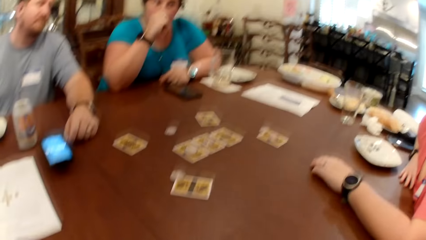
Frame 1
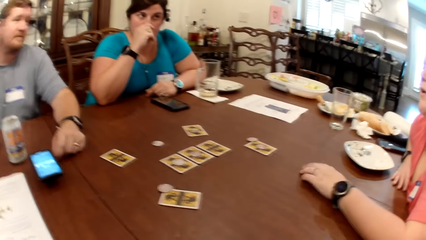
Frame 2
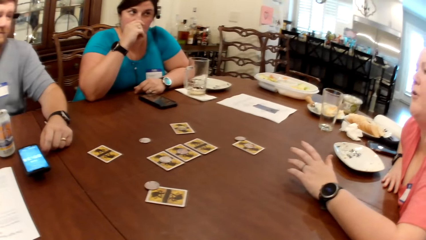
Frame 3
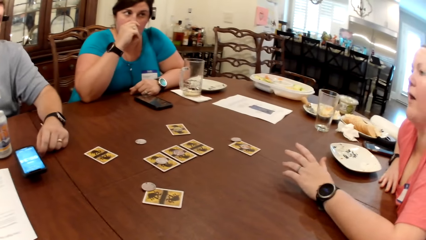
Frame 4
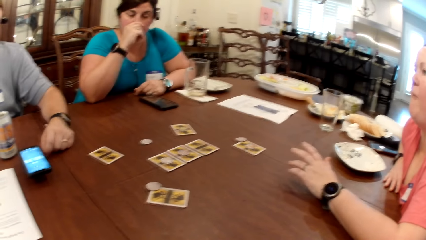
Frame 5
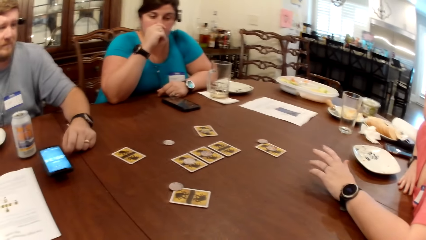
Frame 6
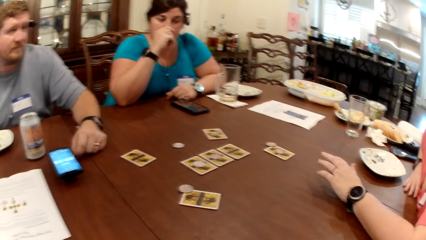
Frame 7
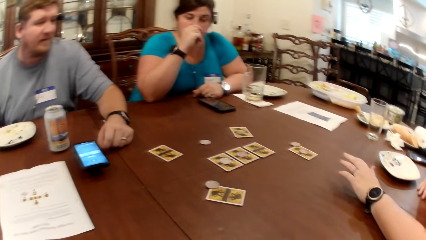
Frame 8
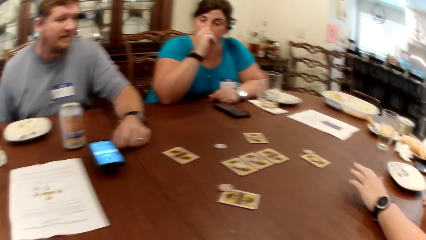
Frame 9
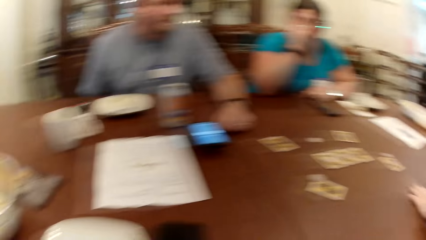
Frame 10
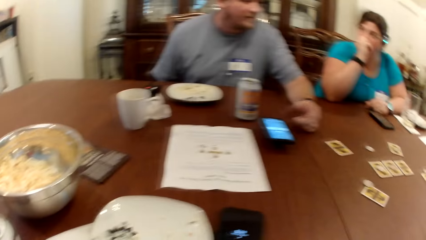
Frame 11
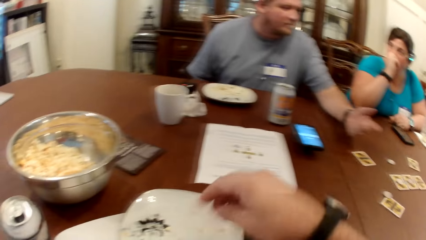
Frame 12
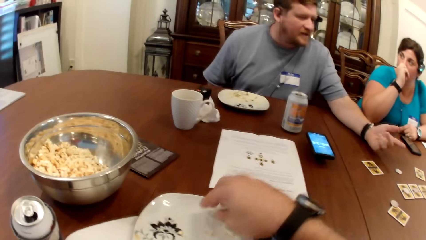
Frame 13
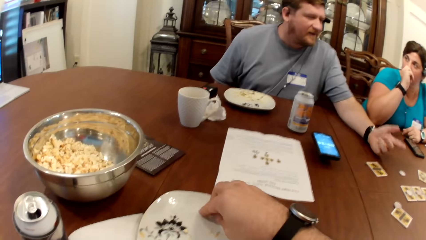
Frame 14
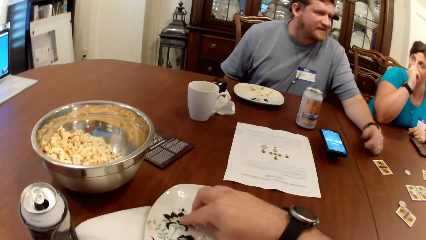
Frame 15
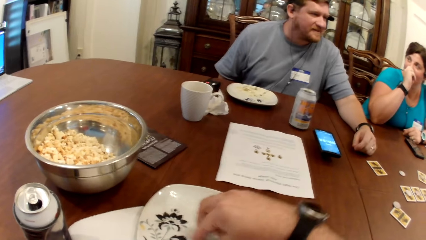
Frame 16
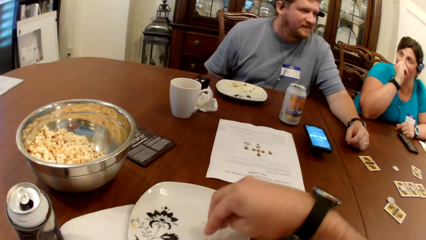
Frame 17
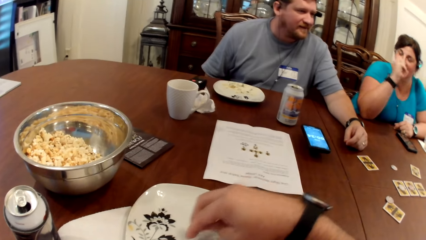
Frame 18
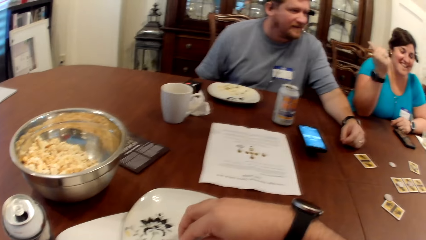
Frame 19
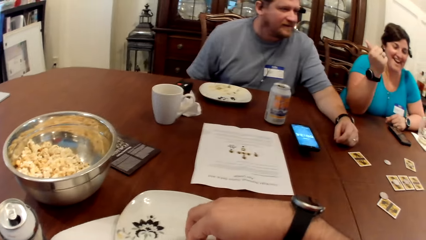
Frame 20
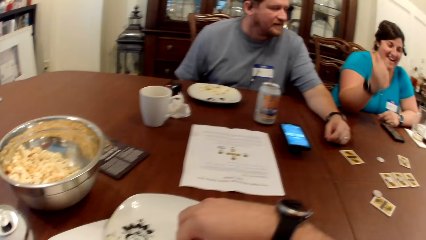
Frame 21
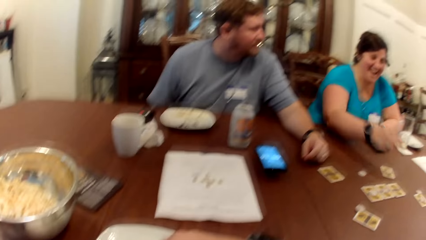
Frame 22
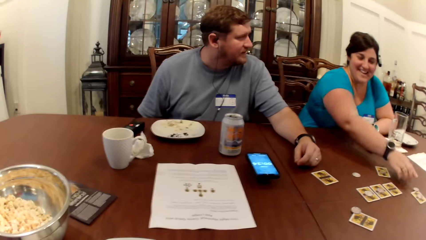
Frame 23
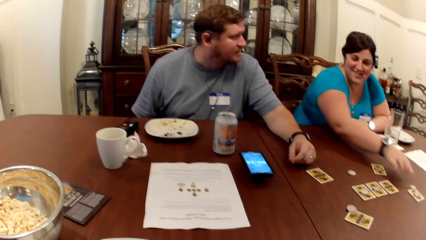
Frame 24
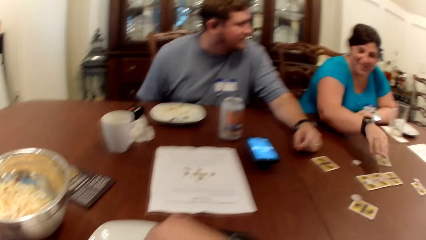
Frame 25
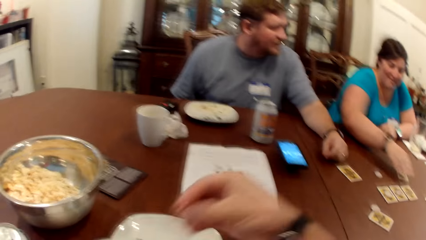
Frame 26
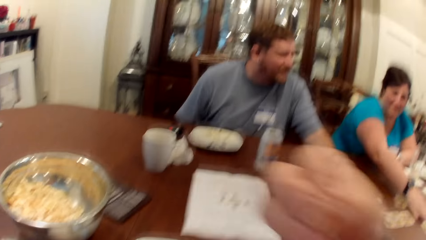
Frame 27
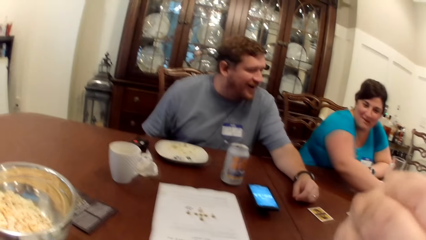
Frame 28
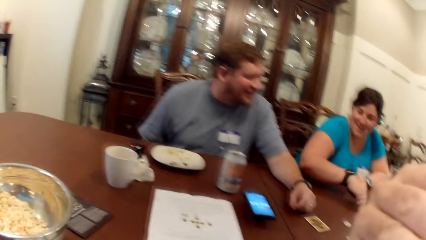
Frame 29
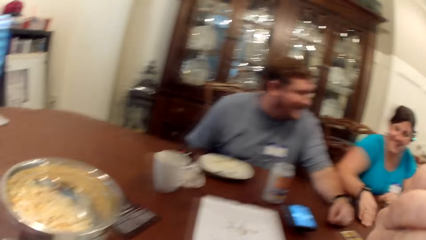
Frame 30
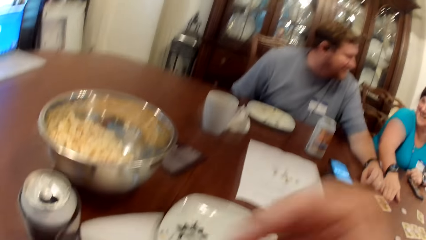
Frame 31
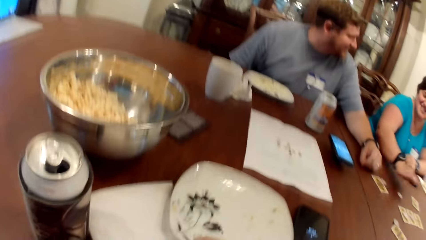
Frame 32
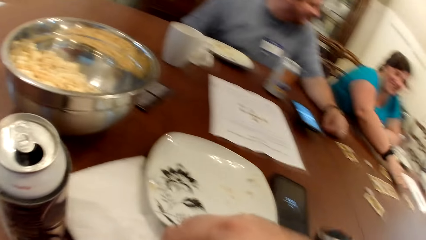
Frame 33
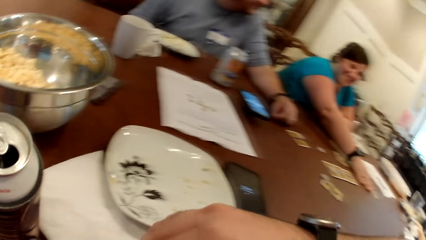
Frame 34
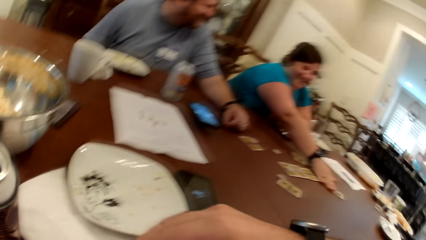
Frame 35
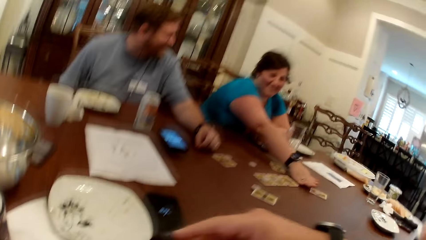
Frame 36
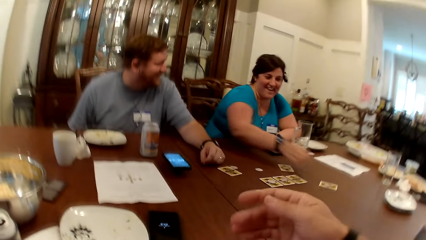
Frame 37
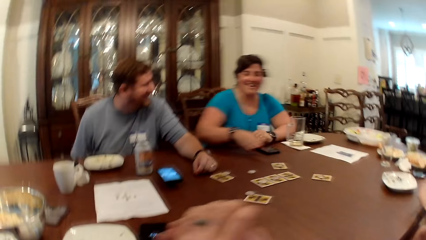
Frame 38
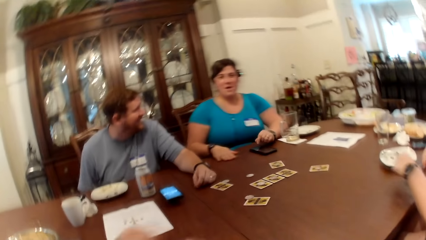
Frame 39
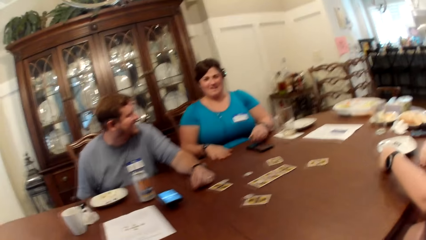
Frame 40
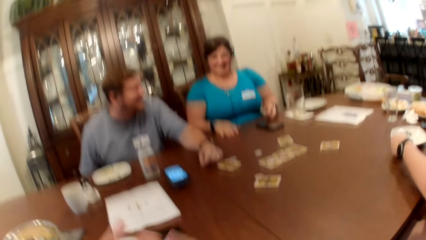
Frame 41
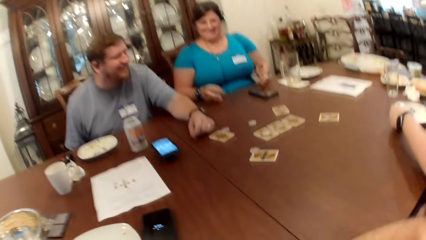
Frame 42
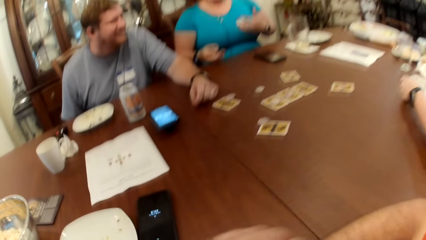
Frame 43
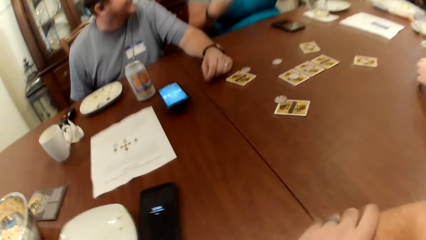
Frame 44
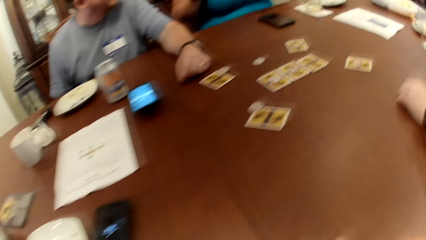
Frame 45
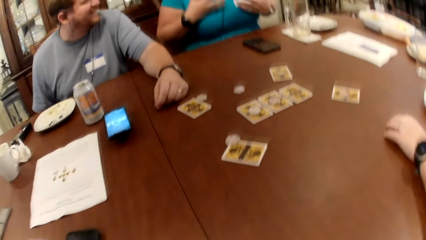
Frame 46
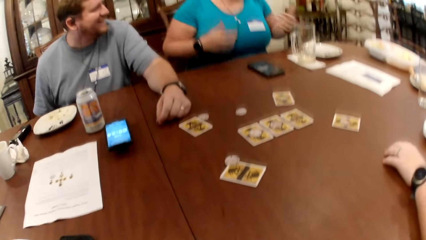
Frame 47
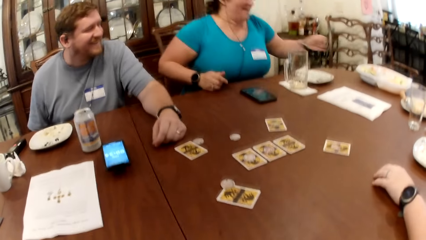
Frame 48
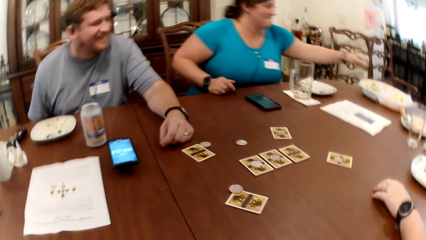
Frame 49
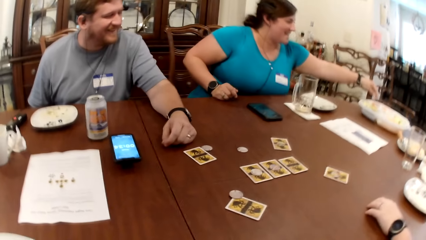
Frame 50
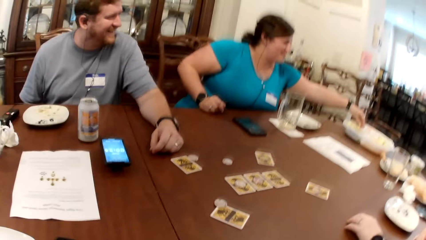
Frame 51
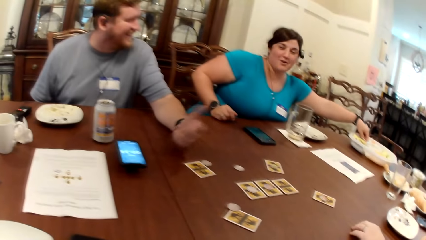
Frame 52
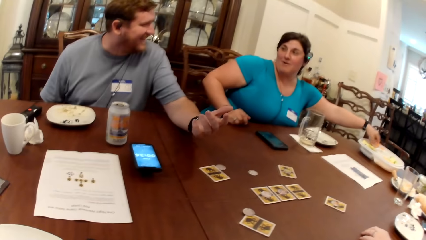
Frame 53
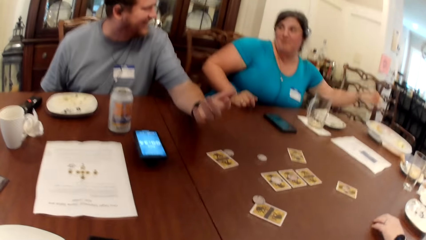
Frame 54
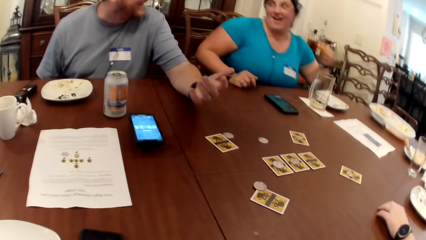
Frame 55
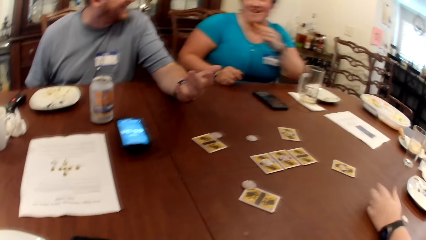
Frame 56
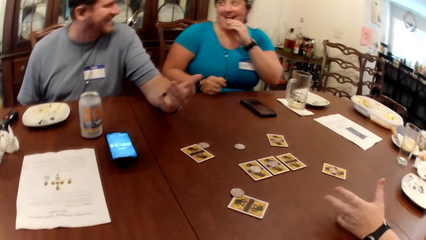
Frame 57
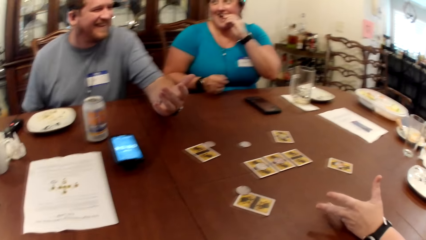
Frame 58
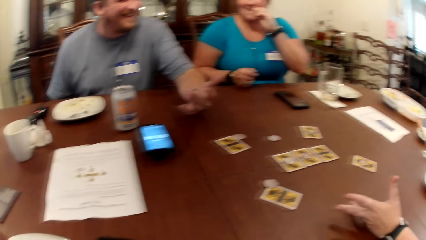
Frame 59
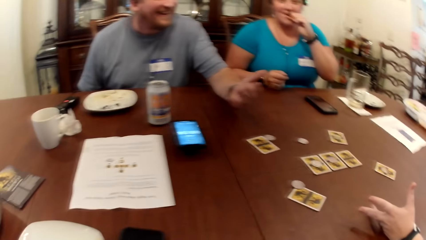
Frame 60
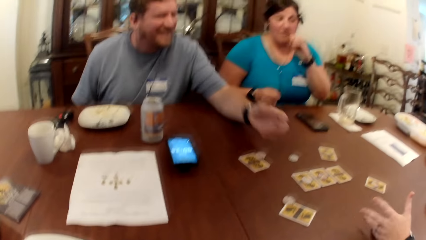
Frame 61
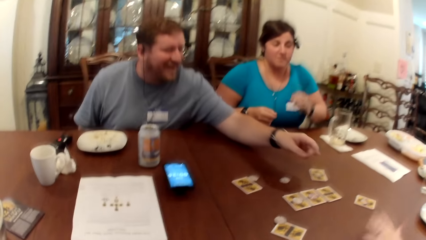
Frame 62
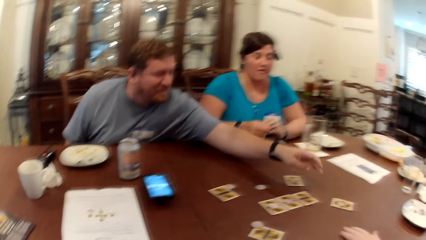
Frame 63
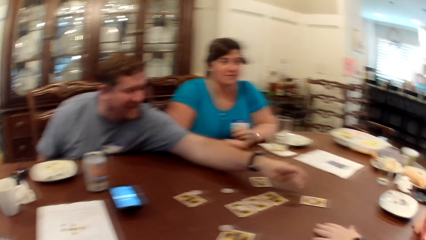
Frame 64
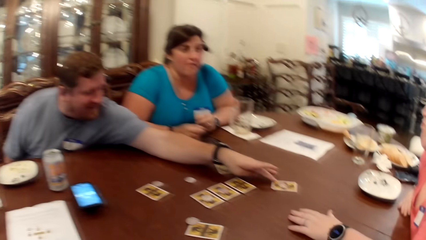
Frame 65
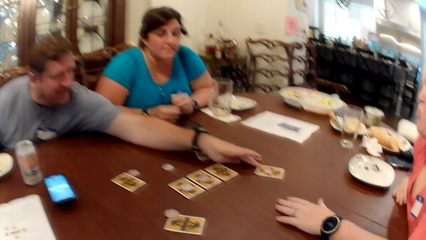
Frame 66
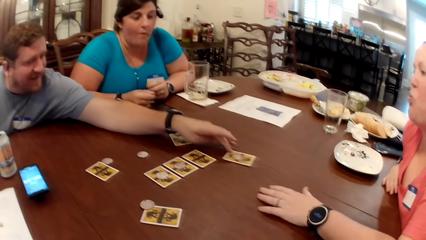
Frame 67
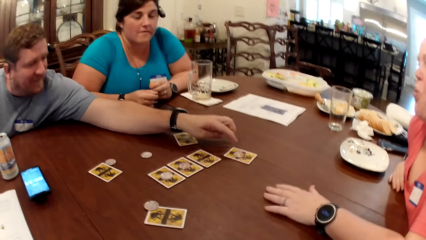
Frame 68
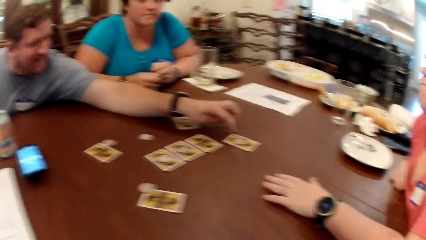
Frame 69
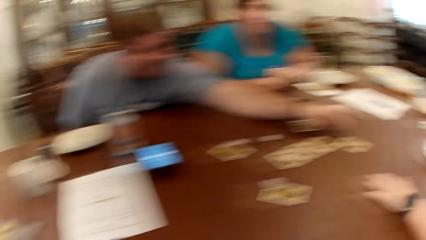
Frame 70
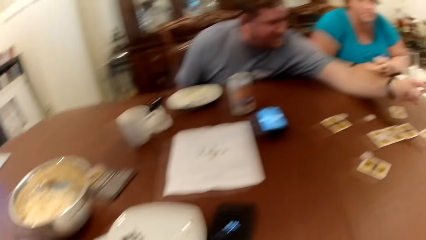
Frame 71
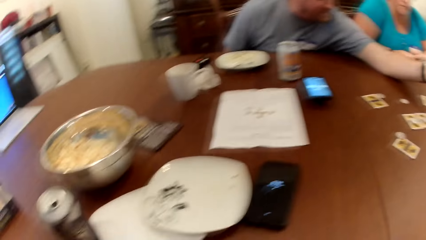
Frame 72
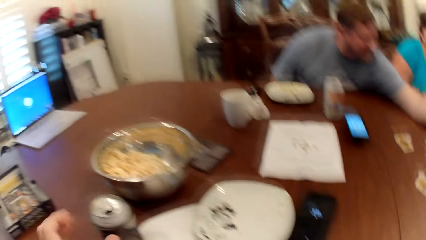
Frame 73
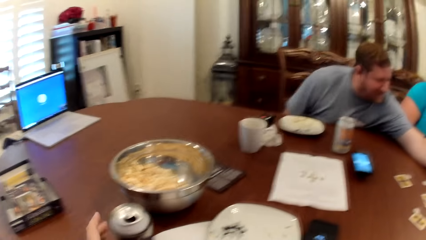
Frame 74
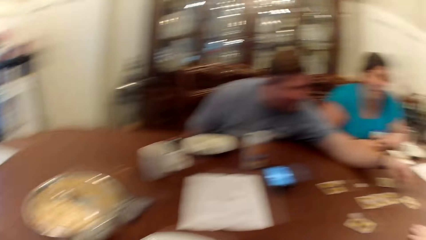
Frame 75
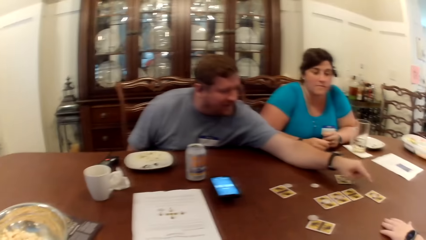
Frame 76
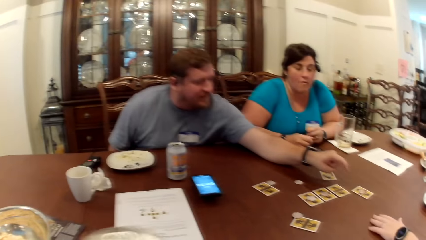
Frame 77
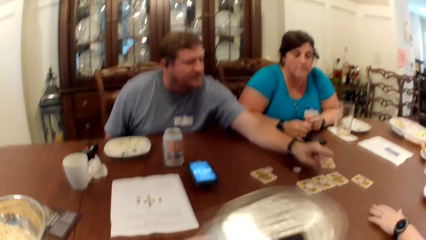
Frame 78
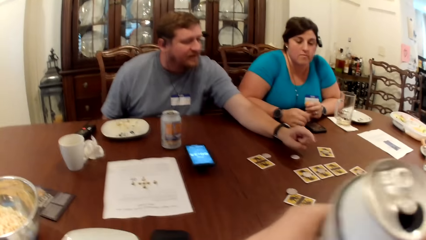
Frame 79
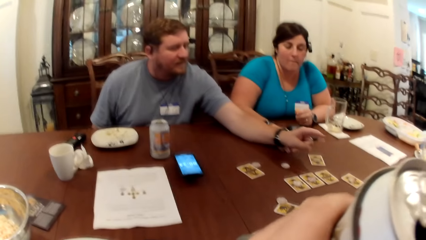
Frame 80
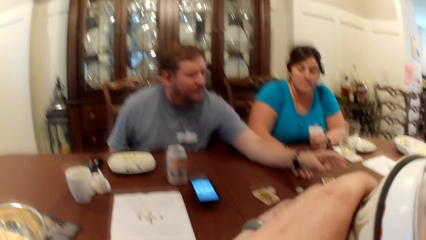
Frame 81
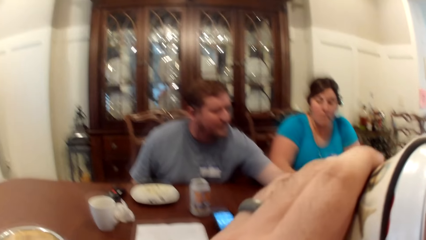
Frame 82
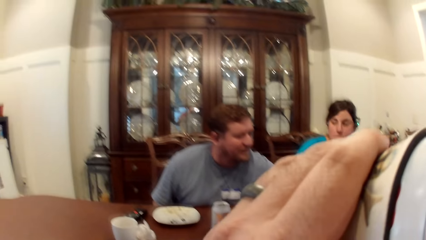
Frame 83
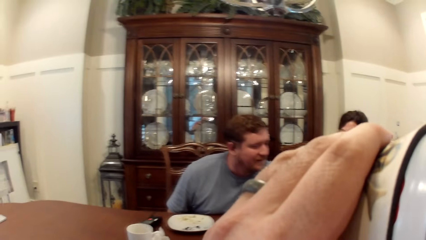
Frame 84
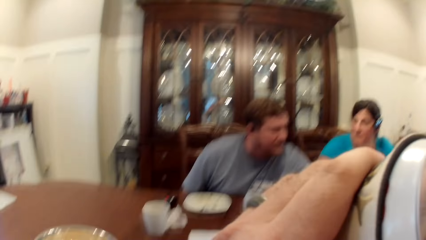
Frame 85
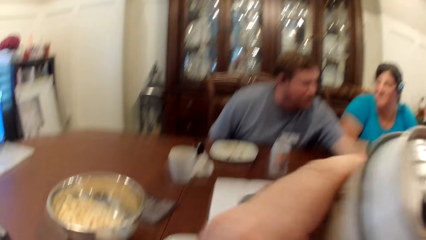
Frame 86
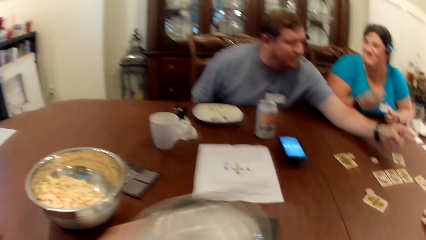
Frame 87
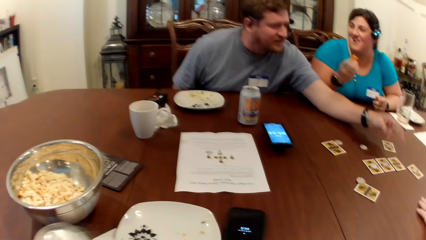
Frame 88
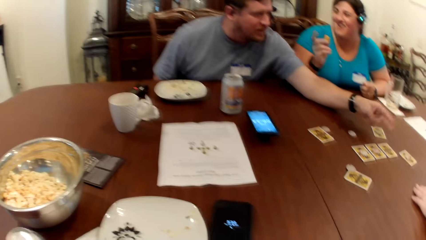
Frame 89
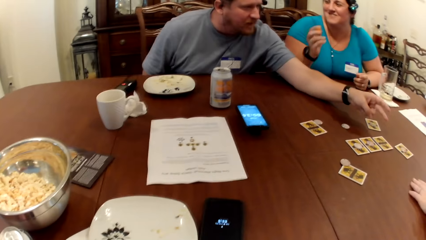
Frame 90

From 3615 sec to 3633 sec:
The woman interacts with the man. The camera wearer picks popcorn from the plate with his right hand. Another woman plays the card on the table, interacts with the group of people, and adjusts the card on the table with her right hand. She picks popcorn from a plate with her left hand. She eats something. The man interacts with the group of people and adjusts the card with his left hand. The man plays the card on the table. The camera wearer picks the can from the table with his left hand. He drinks a drink in the can.
